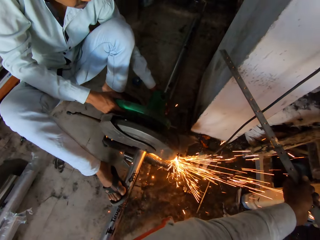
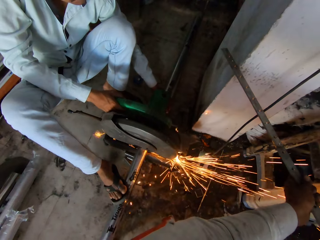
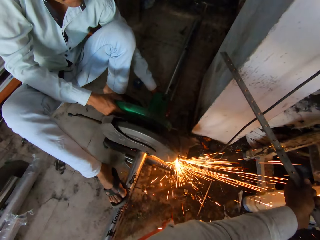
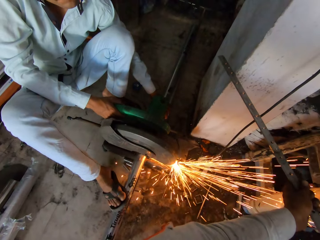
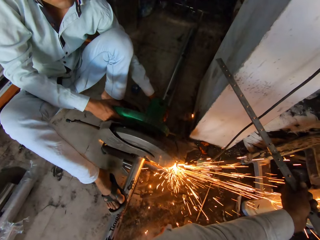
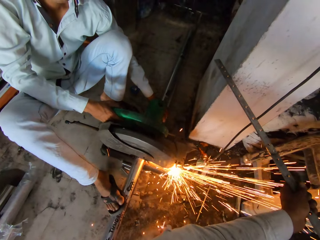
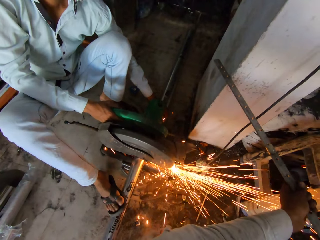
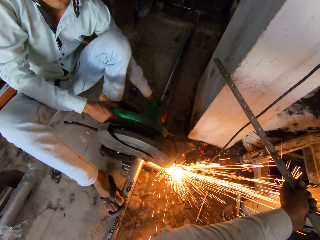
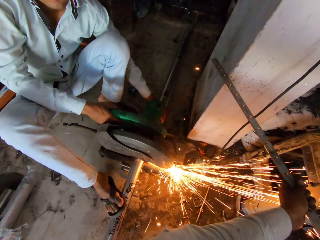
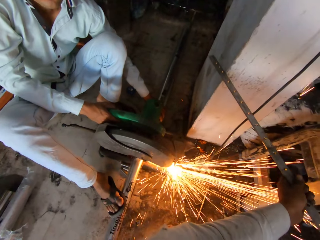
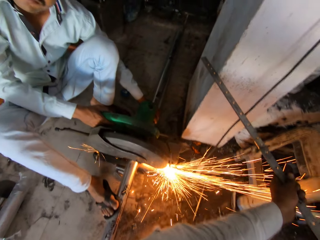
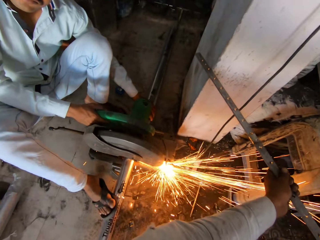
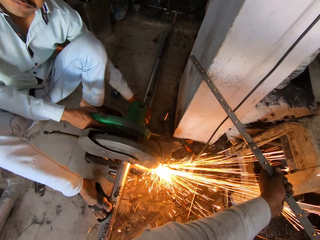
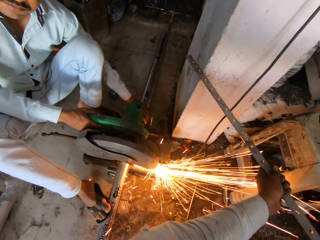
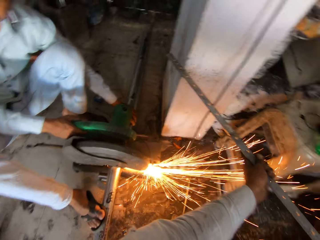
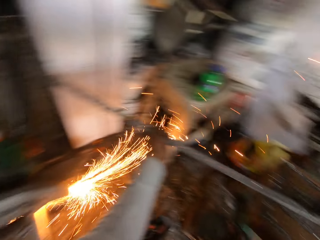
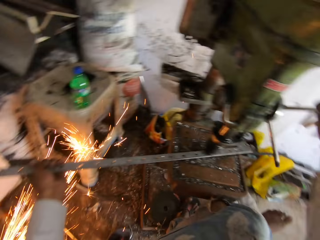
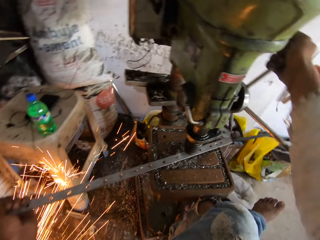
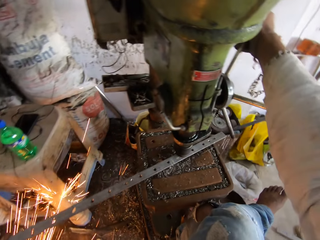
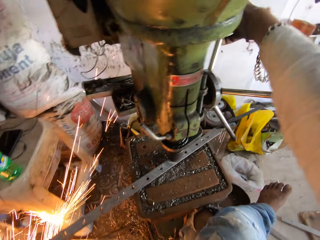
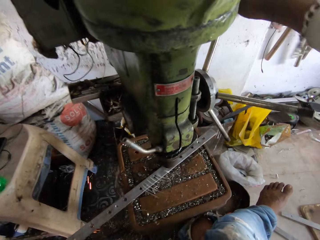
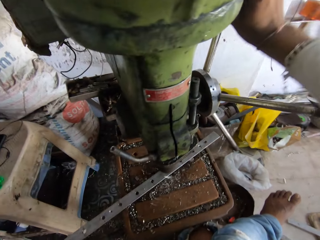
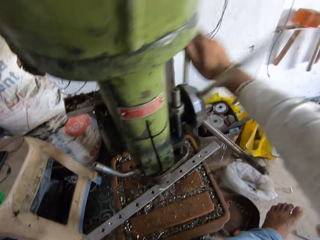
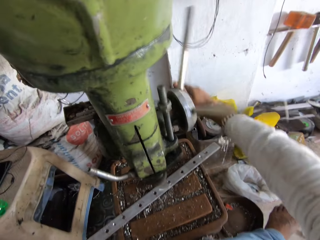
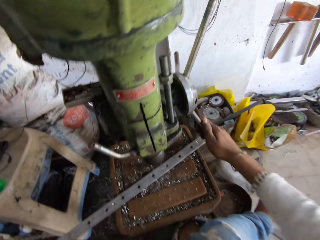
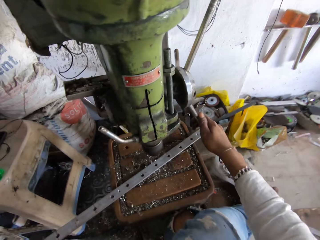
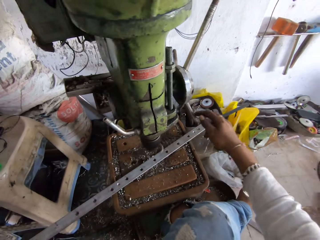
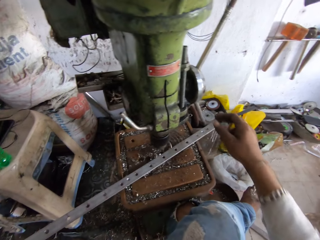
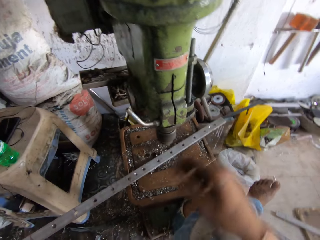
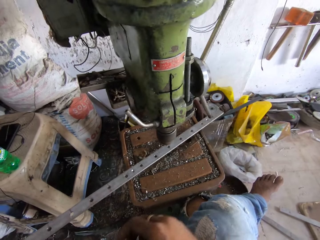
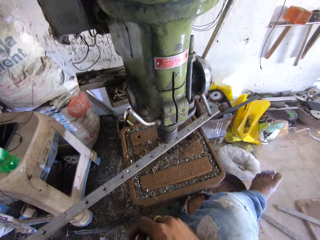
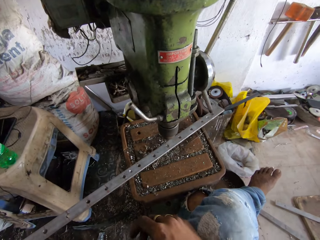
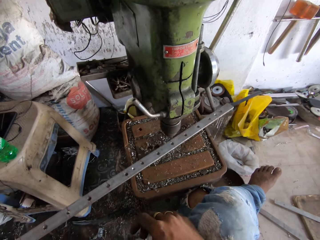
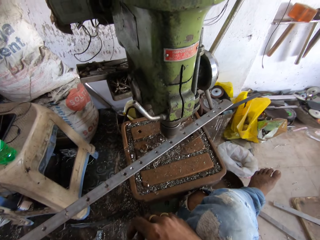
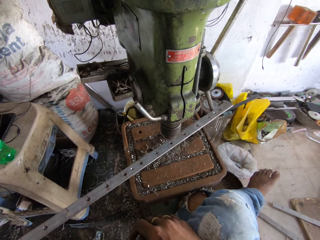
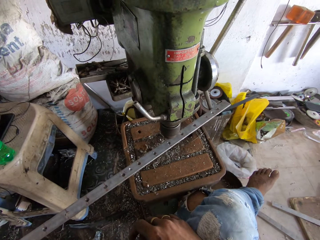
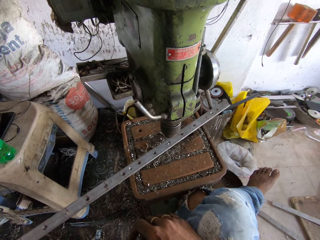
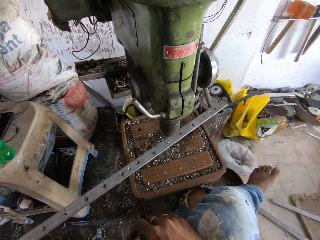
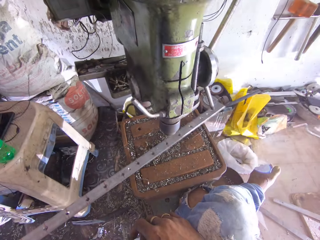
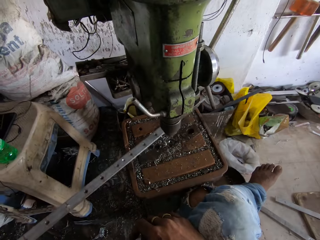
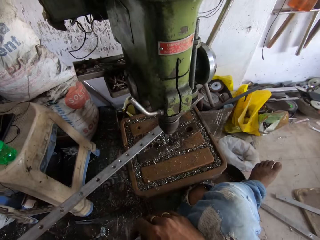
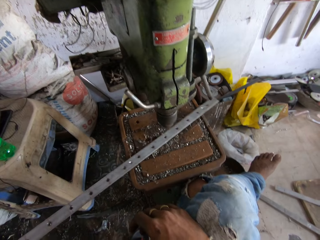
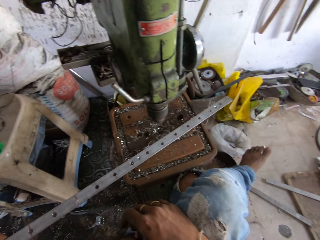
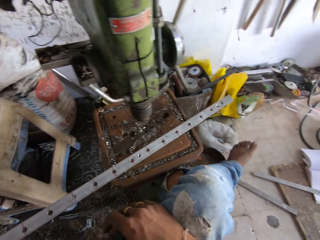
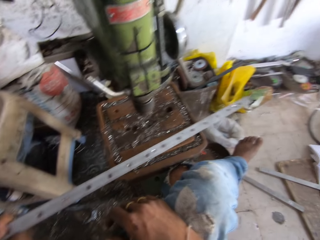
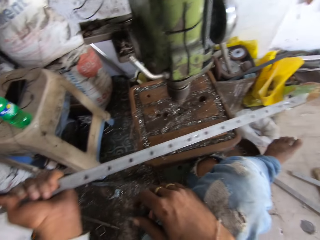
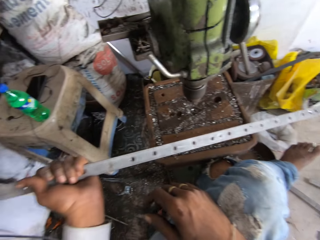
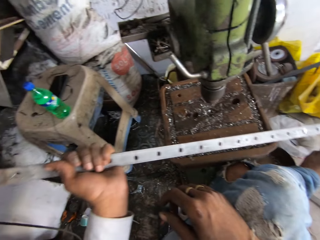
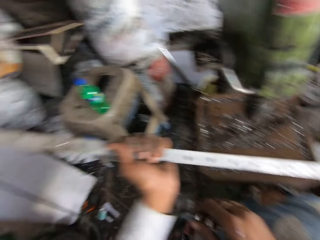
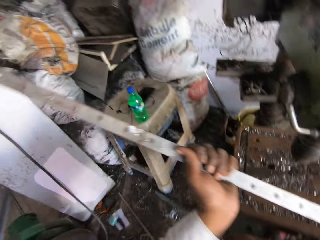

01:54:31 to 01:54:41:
The camera wearer turns the hand wheel with the right hand. They move the metal from the table.

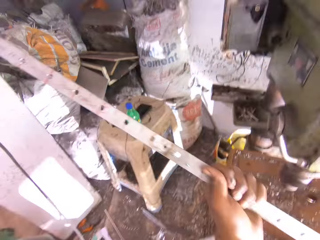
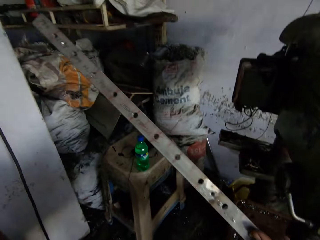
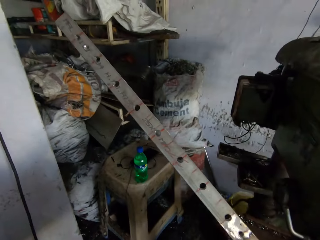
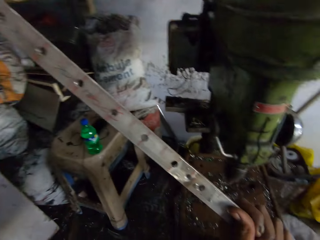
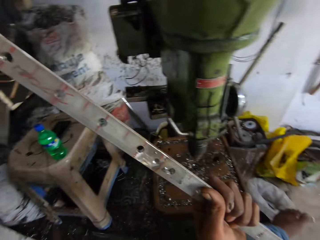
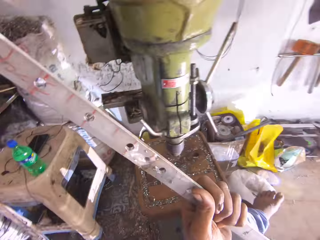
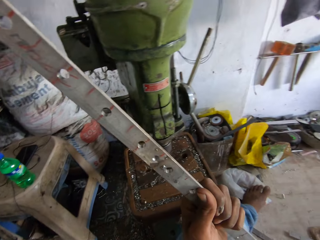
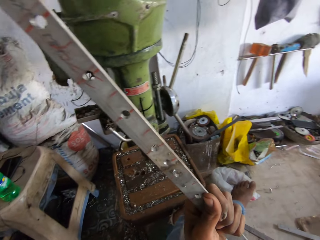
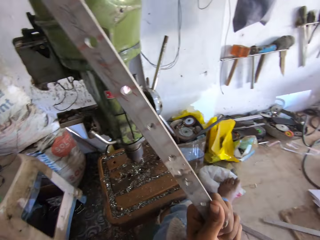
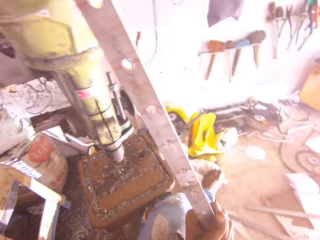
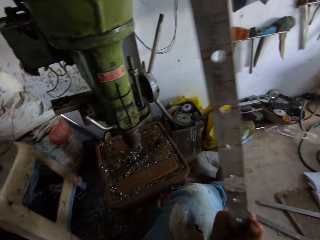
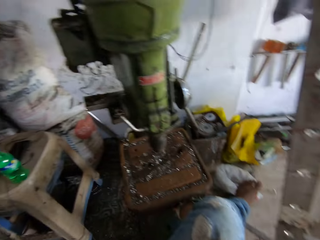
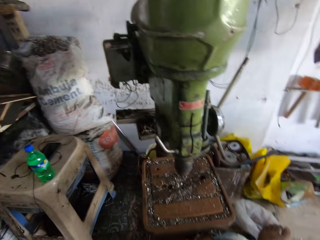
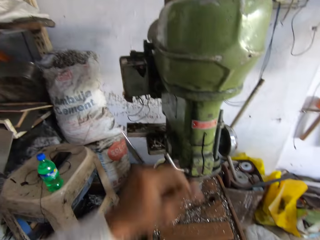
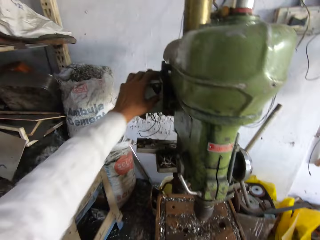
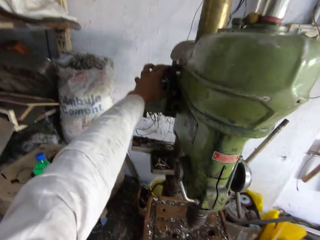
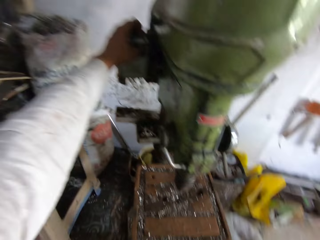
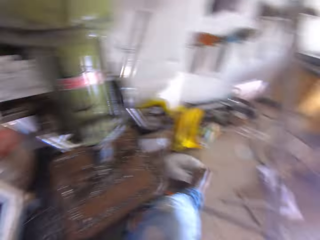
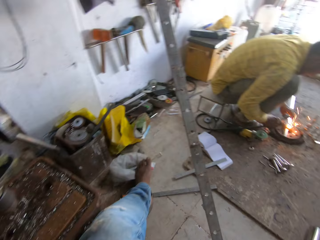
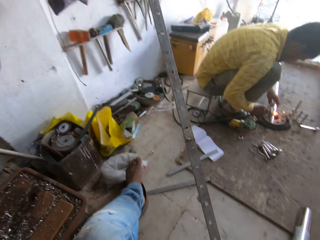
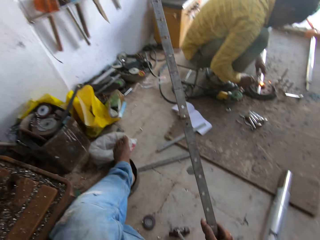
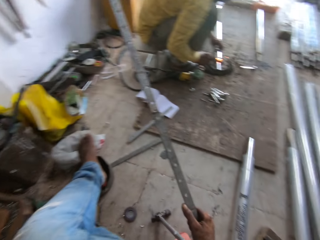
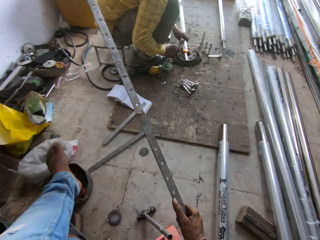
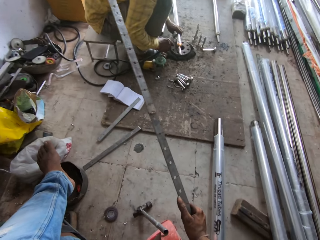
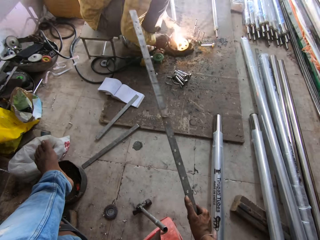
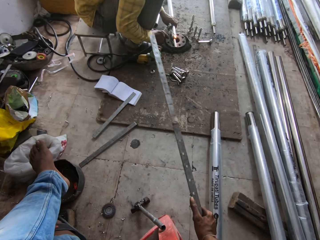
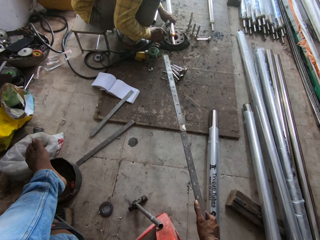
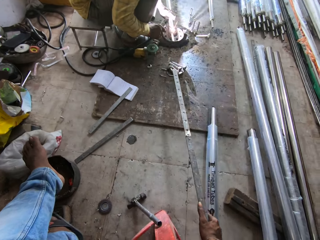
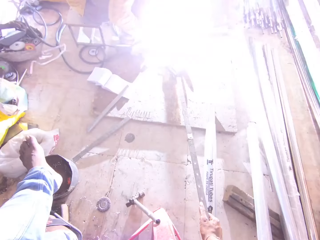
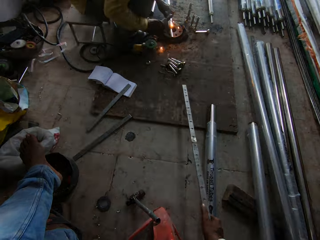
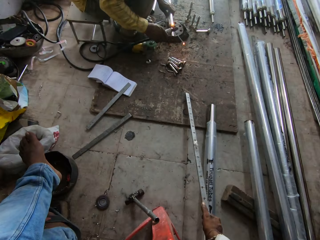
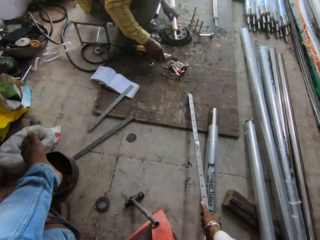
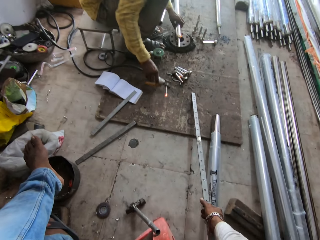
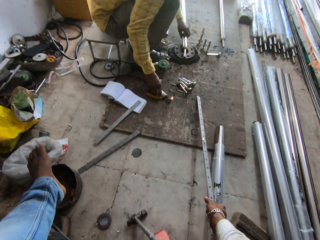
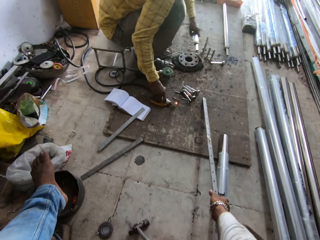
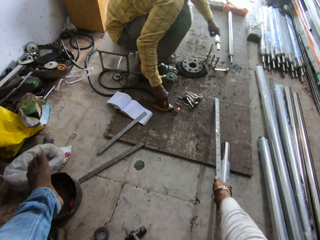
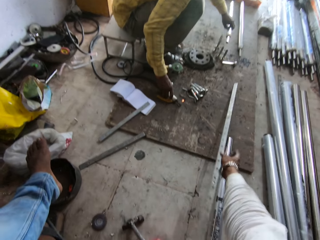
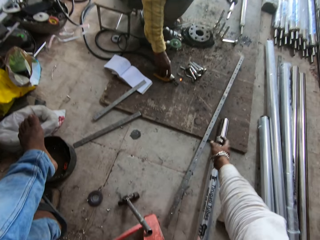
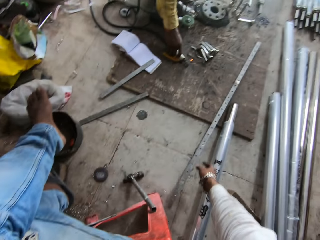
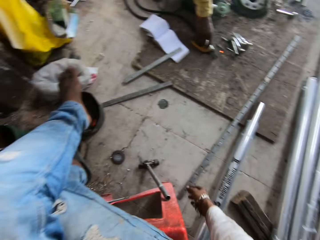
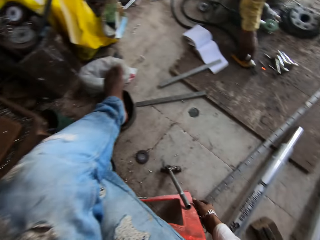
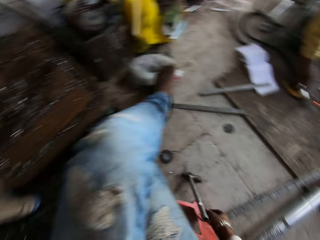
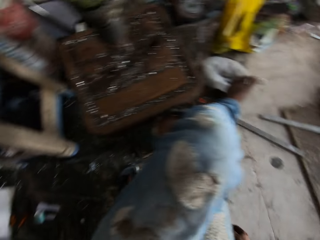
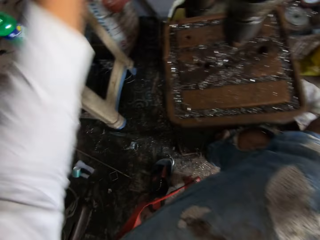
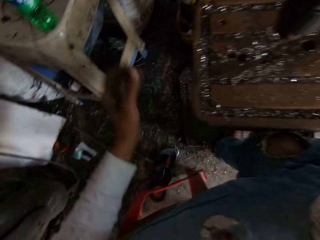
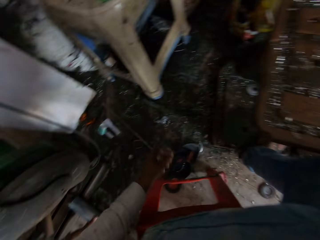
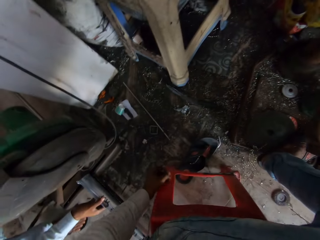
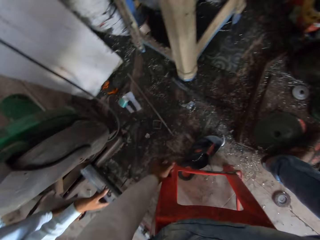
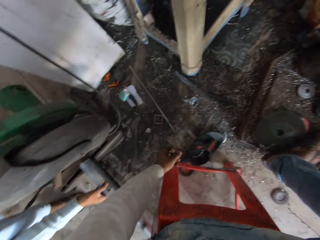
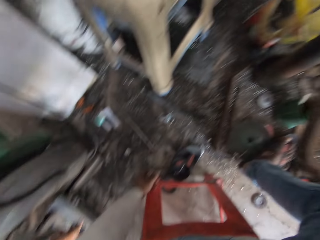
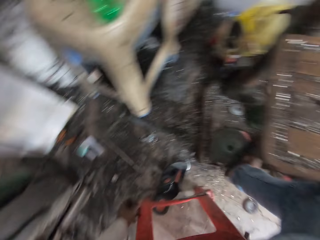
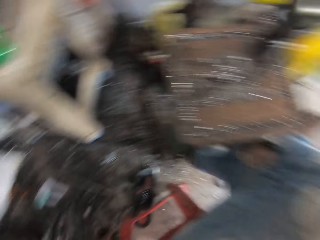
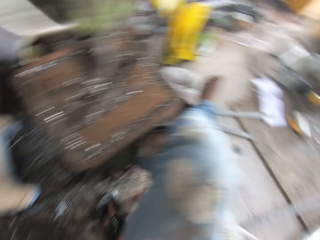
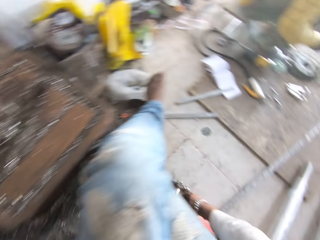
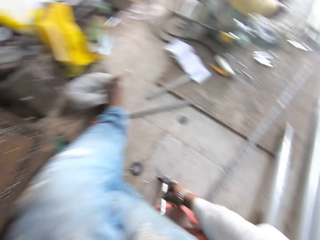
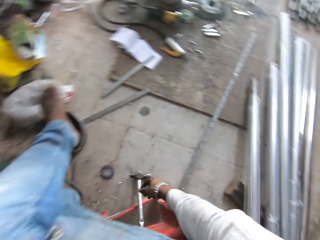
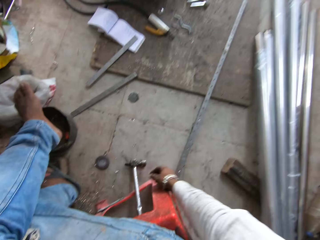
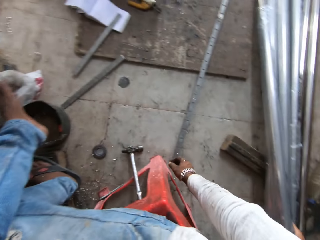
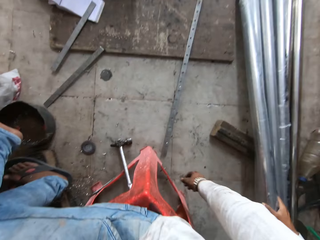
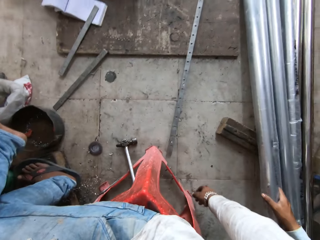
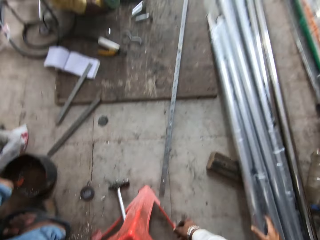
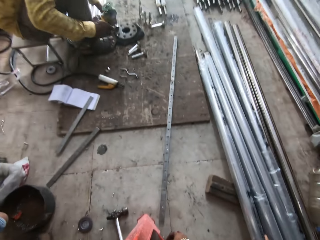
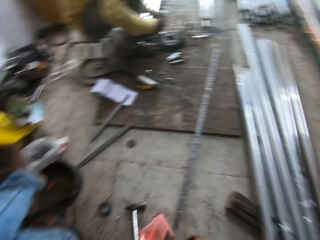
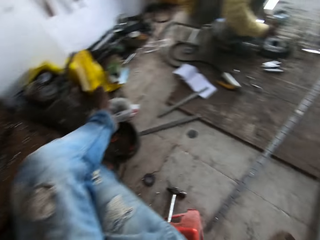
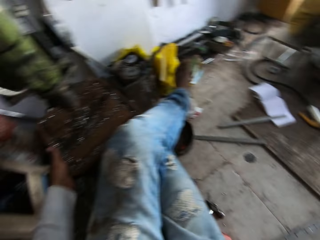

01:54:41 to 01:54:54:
The camera wearer lifts the metal. They look at the metal. They turn off the electric motor. They drop the metal on the floor. They look around.
